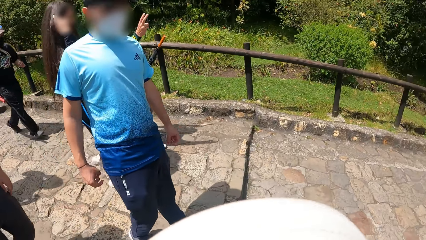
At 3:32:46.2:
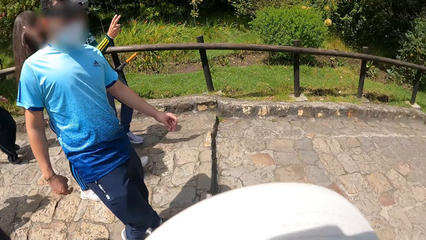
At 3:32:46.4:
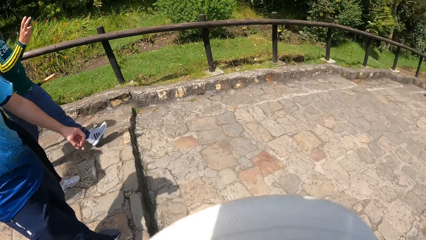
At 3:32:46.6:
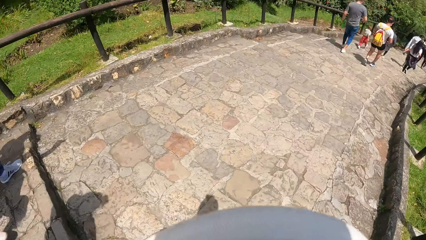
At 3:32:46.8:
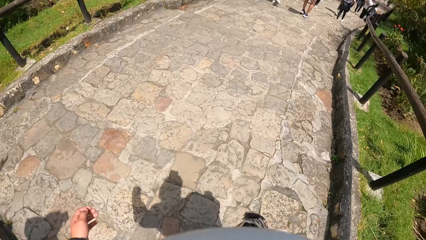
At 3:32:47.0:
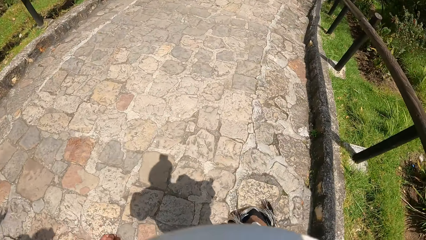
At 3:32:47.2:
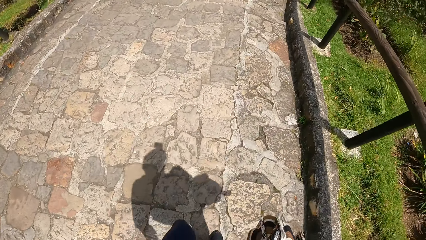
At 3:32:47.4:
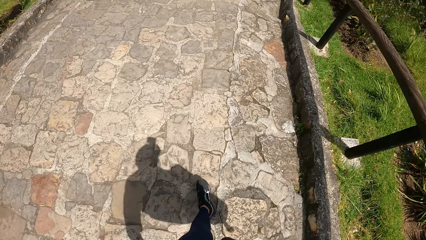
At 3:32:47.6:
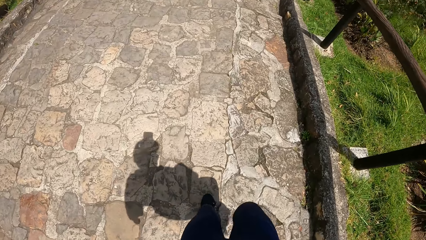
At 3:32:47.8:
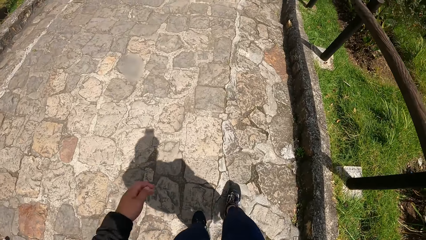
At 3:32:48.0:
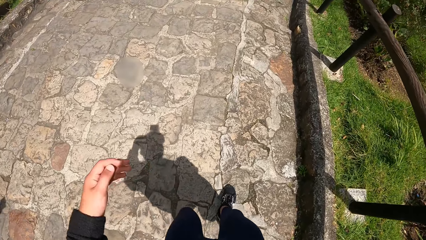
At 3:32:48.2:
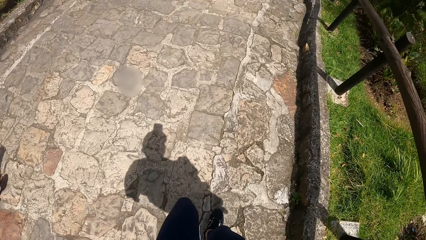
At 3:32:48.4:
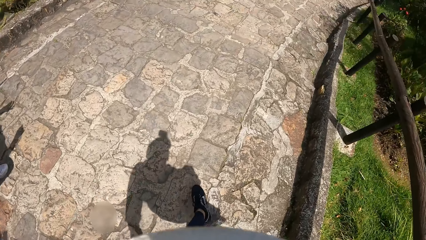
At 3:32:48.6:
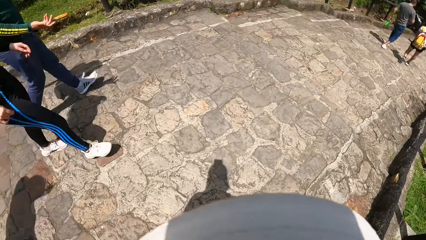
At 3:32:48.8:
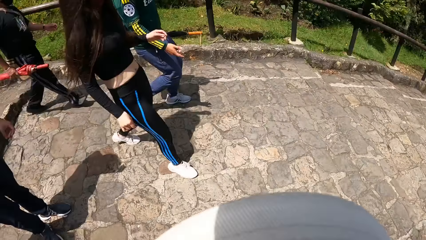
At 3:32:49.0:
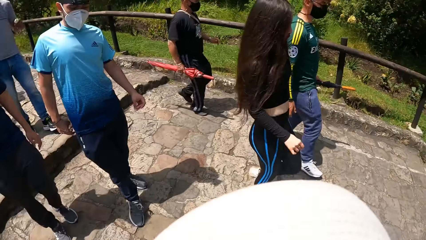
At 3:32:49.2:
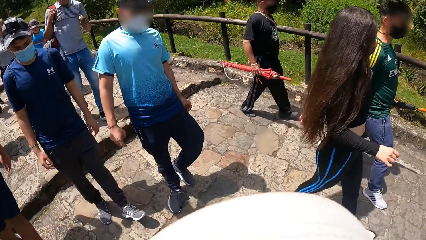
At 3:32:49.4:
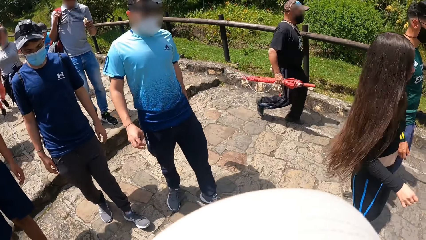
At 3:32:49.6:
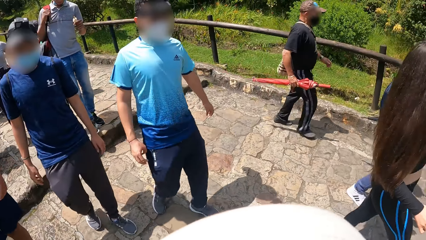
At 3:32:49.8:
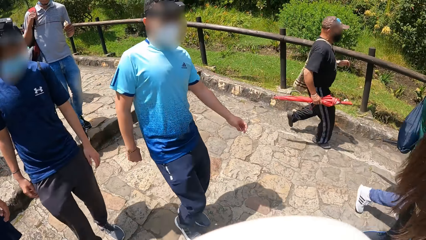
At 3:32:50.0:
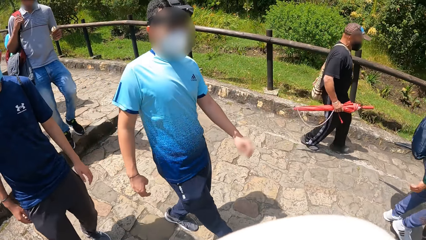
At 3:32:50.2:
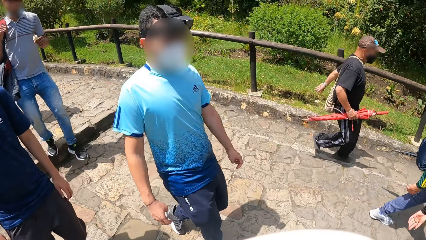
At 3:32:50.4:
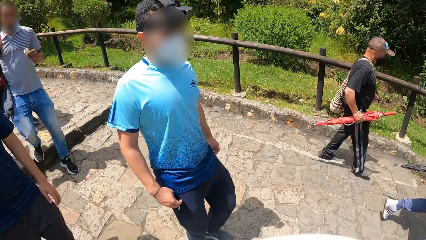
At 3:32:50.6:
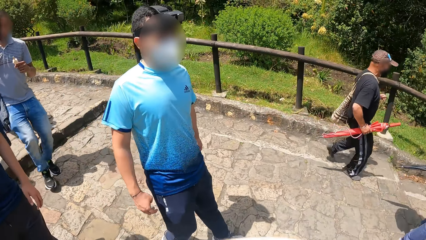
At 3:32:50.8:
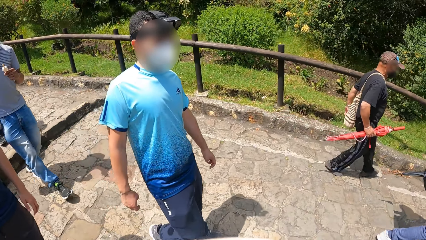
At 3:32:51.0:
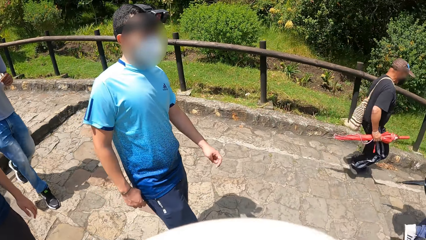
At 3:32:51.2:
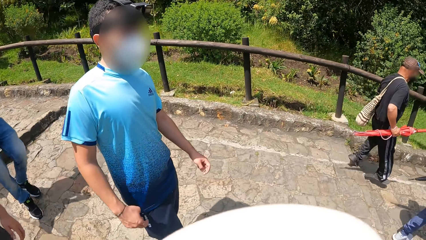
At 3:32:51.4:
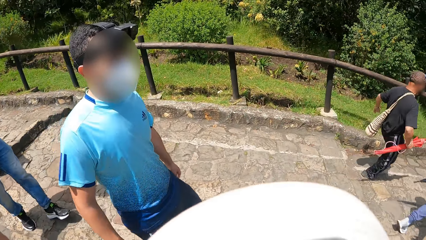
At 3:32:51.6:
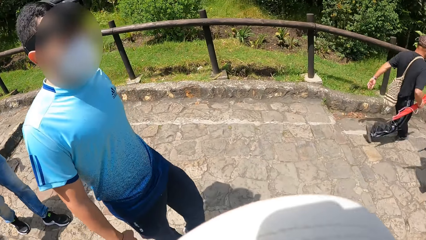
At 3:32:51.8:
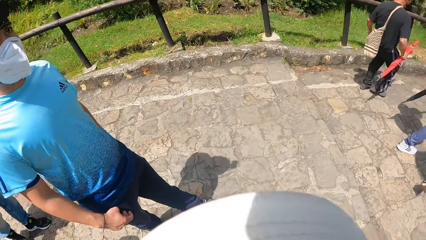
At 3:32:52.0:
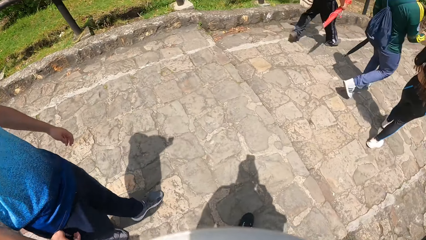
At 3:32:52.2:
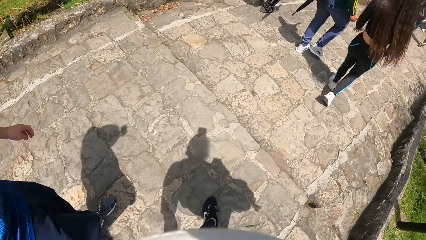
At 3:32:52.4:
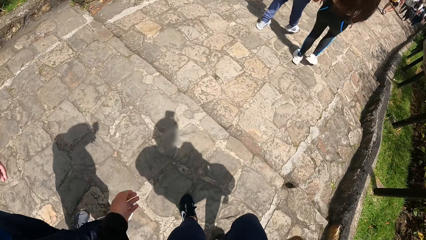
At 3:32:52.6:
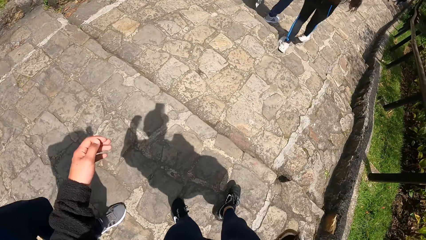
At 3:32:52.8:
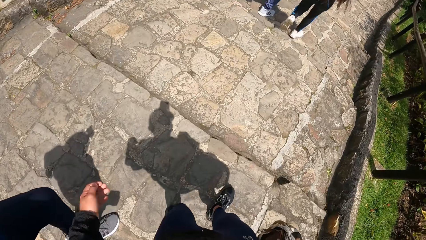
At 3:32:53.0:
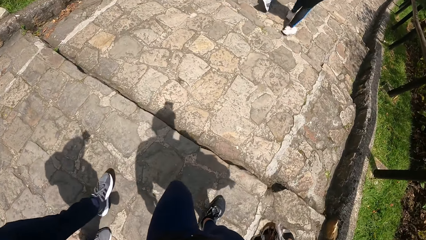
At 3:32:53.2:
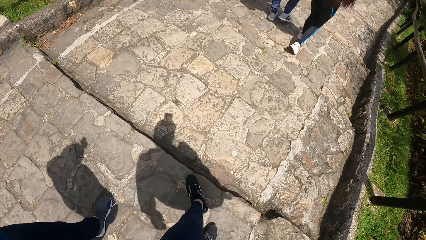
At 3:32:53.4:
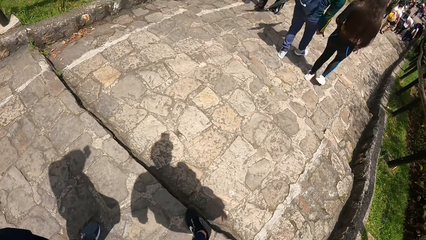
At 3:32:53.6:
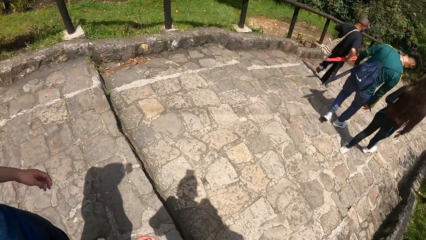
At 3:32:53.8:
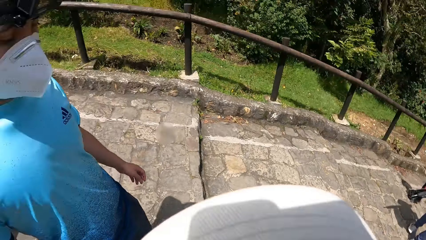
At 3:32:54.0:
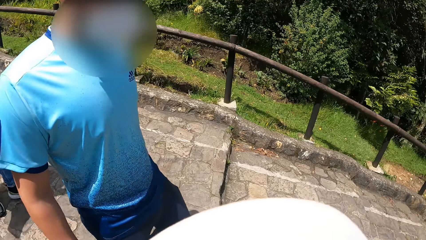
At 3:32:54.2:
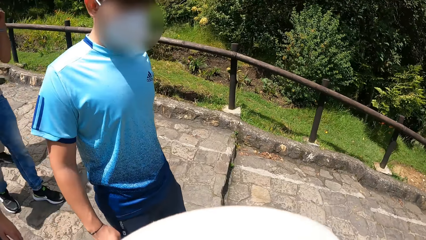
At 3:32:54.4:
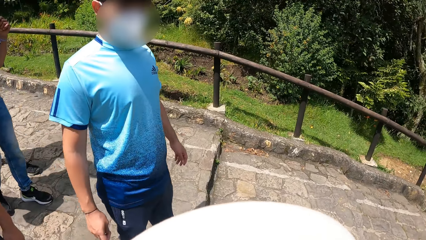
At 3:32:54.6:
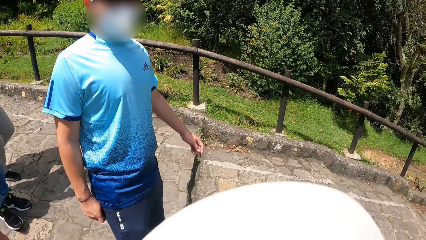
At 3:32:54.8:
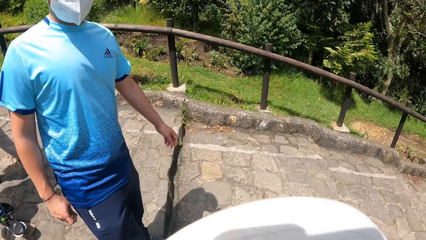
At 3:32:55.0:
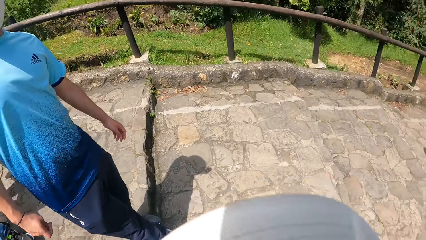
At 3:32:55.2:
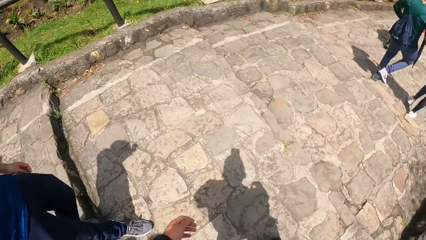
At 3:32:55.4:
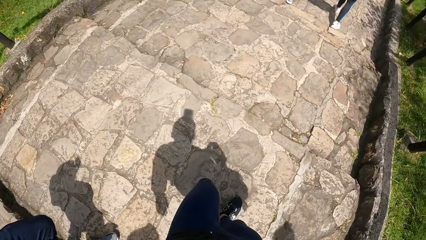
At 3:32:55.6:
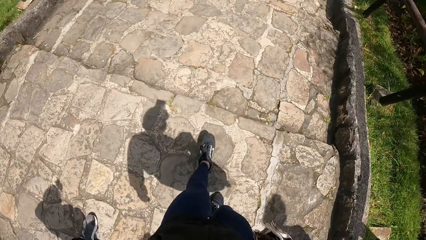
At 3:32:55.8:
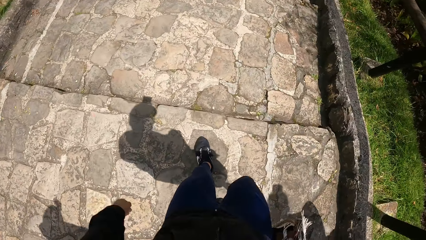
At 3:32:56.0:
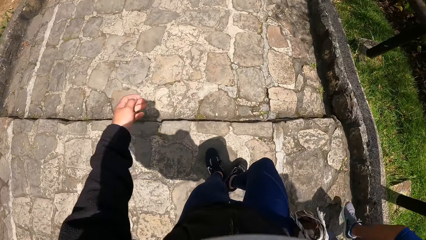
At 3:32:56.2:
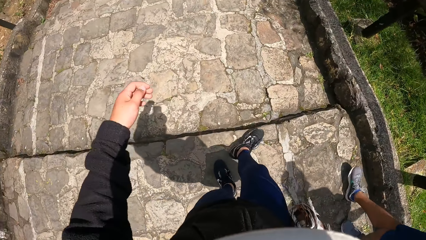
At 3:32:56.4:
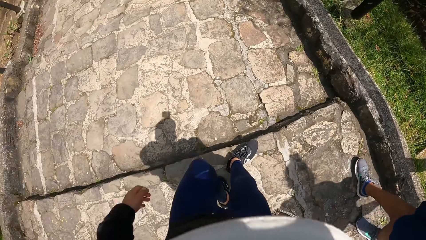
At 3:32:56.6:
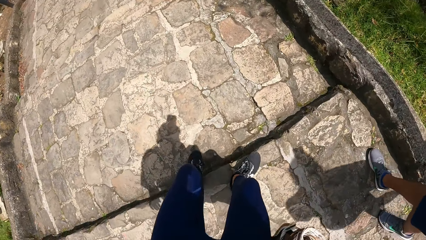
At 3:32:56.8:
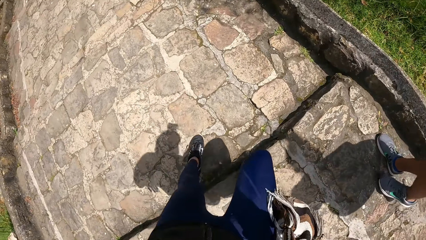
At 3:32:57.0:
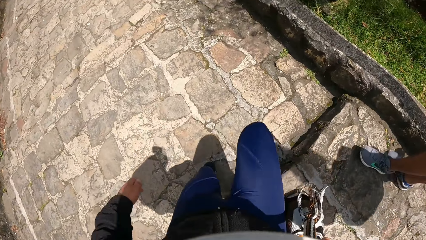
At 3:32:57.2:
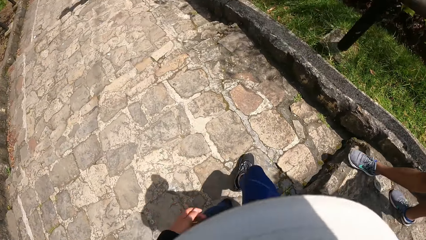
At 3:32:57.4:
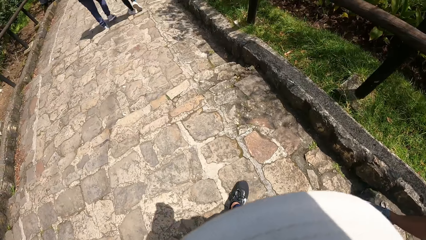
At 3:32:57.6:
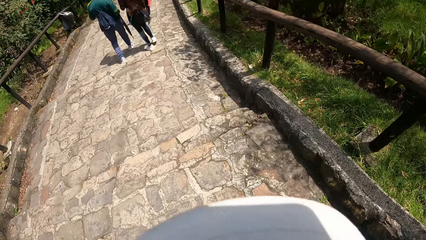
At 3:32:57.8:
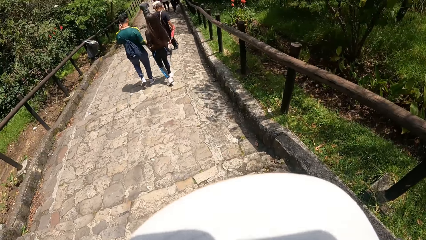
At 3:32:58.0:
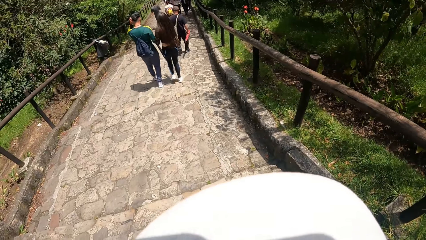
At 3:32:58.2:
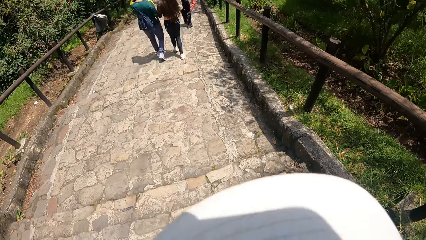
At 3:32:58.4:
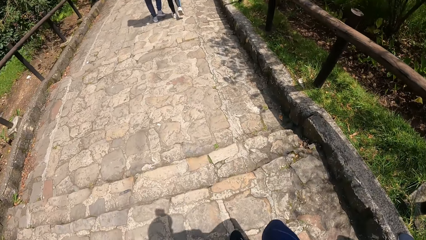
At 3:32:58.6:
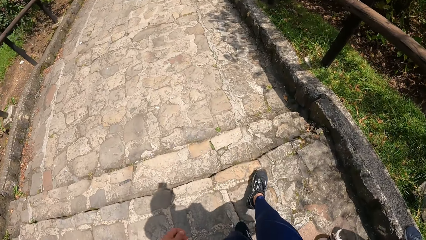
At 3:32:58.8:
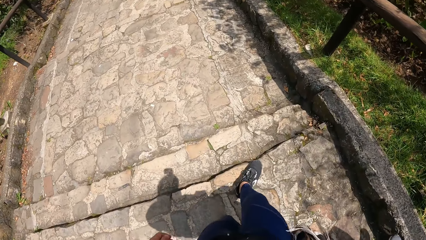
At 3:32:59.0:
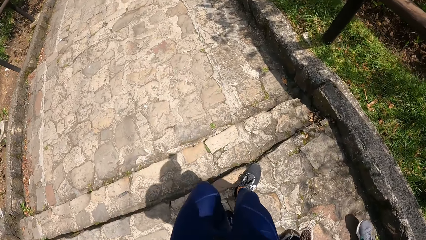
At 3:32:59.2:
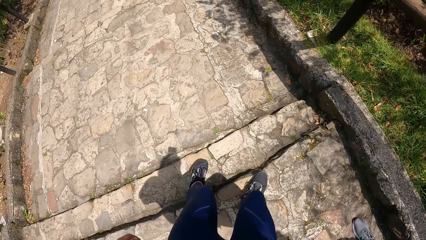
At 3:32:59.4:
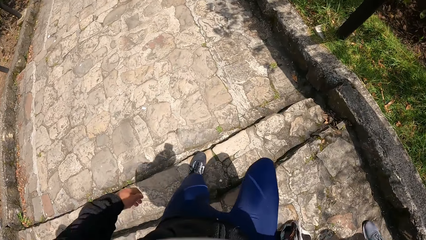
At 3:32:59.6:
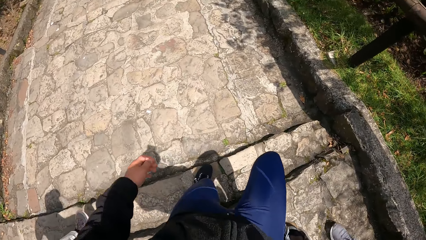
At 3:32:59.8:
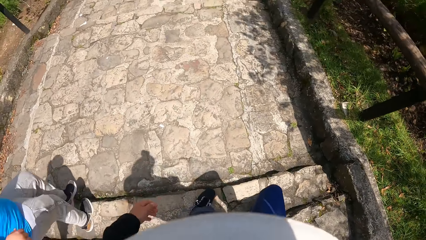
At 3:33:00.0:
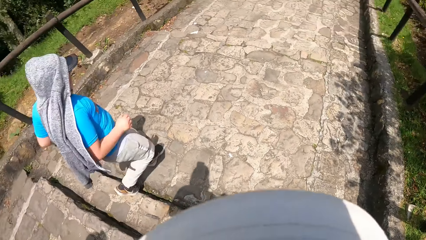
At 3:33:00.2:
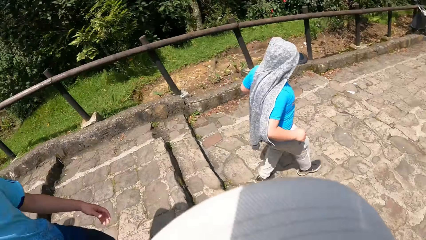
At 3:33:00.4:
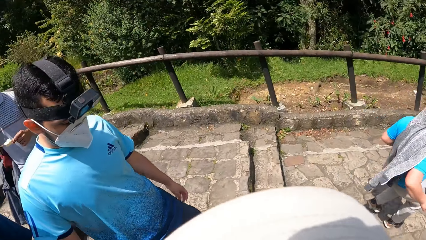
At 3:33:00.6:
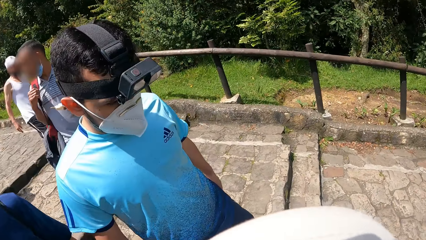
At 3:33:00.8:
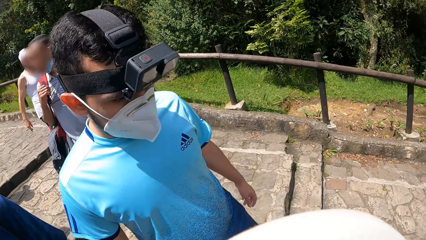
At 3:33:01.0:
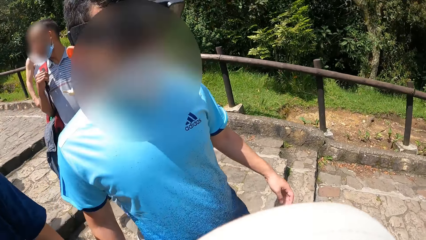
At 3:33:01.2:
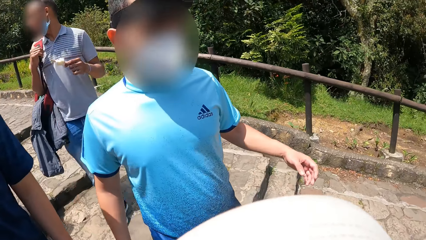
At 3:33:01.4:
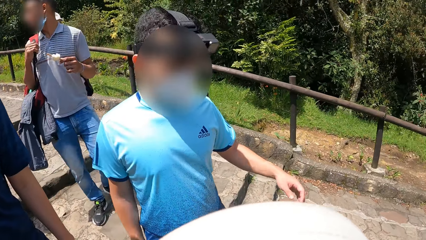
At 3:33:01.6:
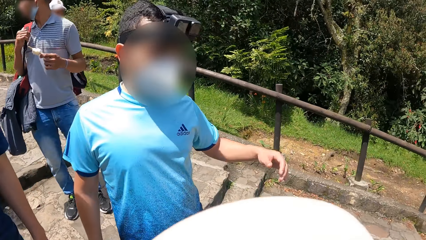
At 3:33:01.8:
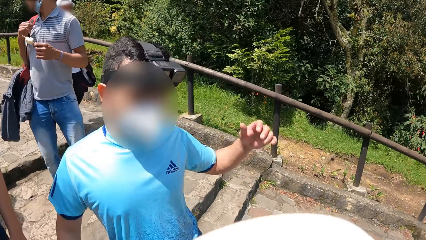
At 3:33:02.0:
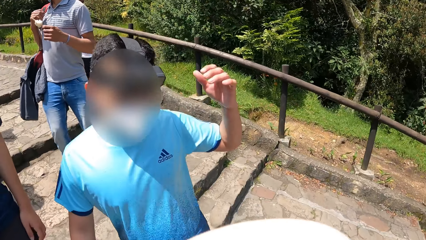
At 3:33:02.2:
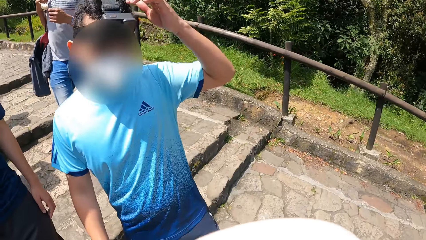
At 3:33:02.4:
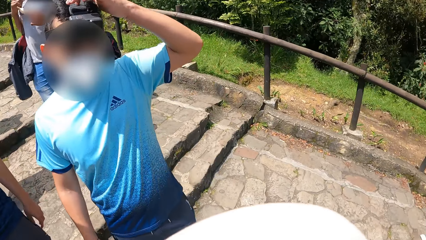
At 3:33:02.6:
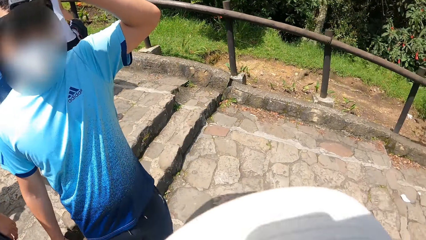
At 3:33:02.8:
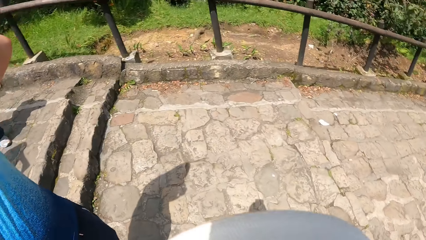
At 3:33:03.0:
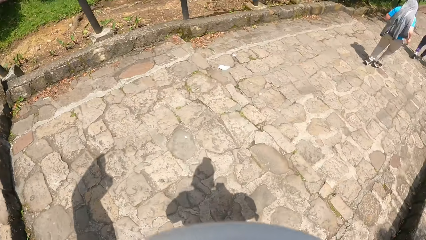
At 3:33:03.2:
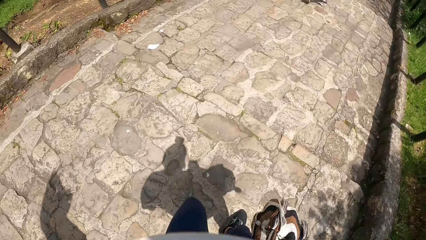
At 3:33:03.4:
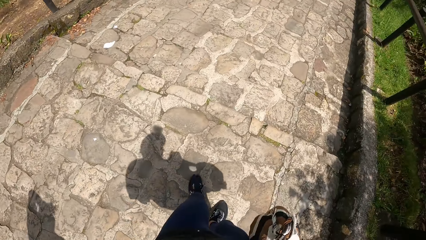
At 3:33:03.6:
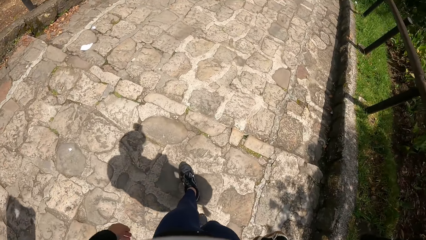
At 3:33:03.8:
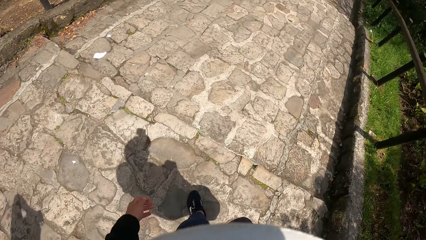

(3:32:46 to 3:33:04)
The camera wearer turns his head. He turns his head repeatedly. The man touches a camera on his head.
